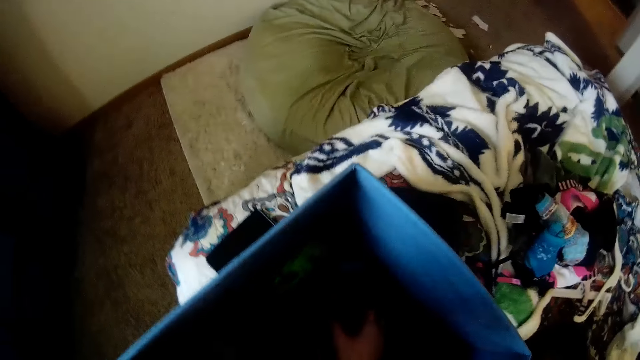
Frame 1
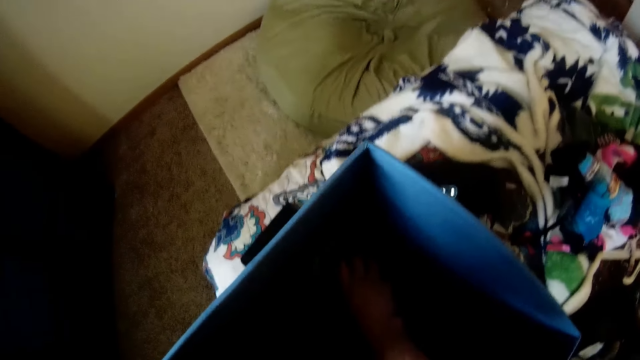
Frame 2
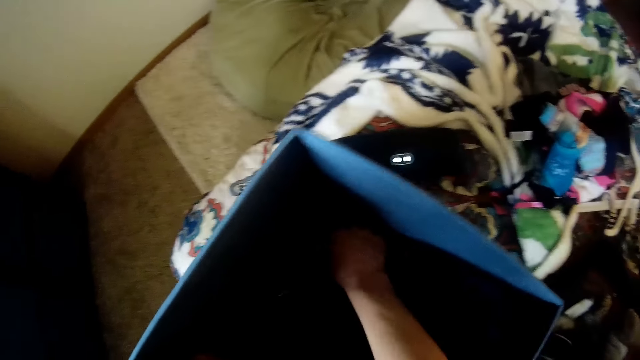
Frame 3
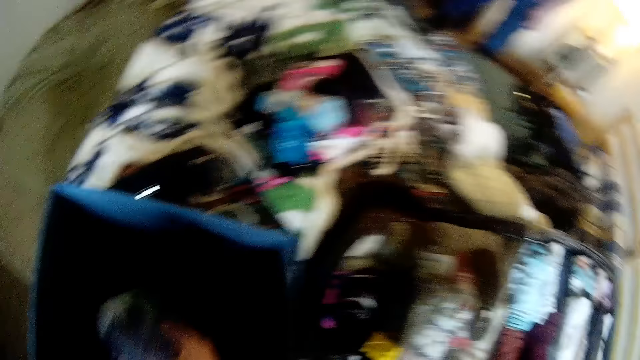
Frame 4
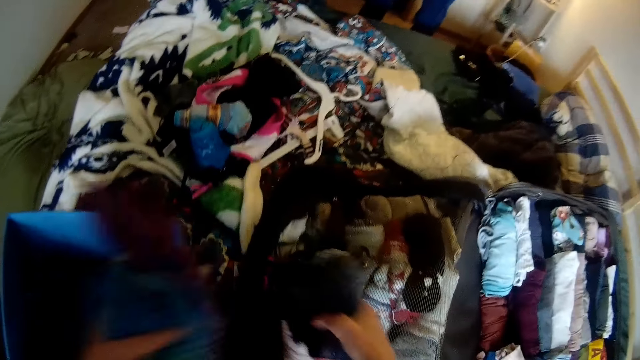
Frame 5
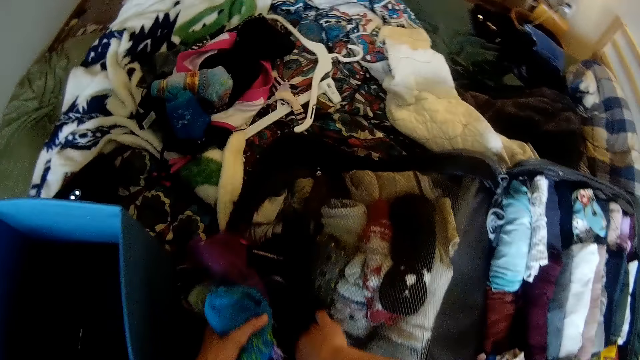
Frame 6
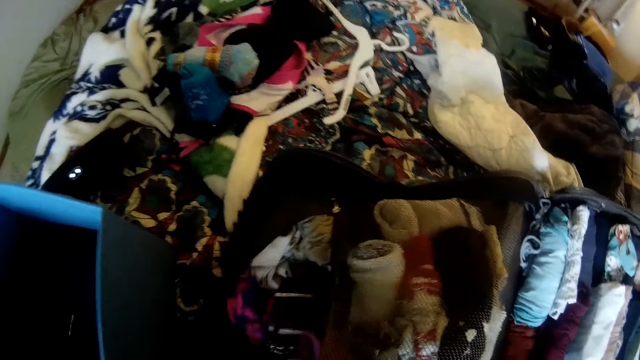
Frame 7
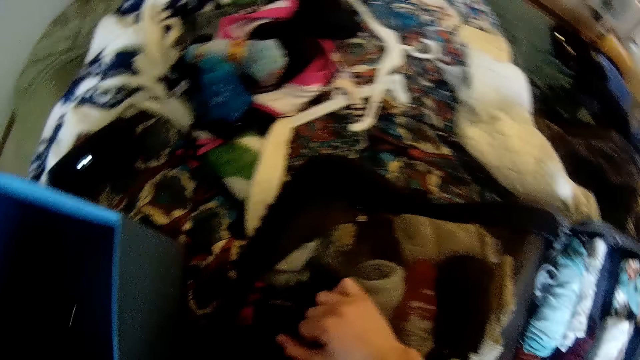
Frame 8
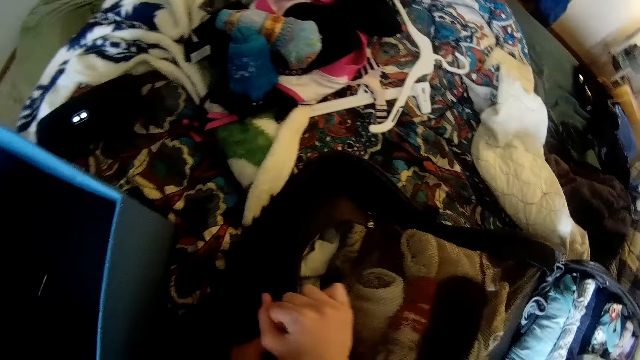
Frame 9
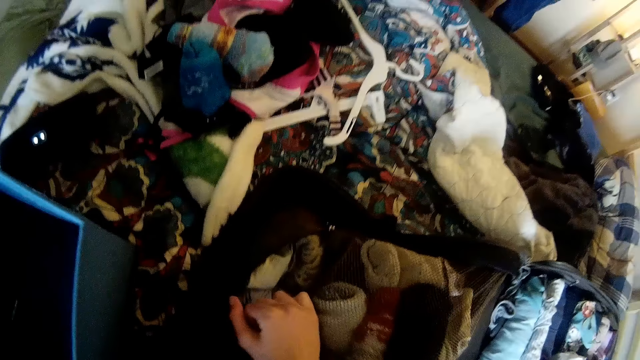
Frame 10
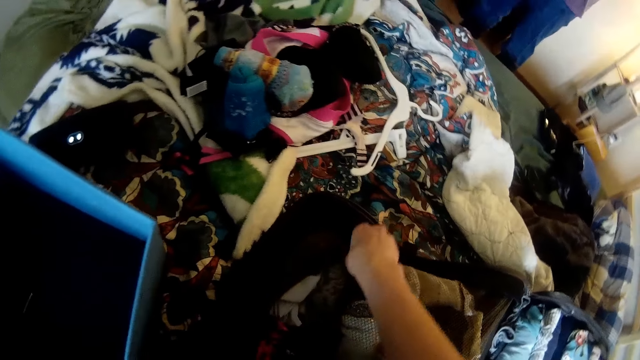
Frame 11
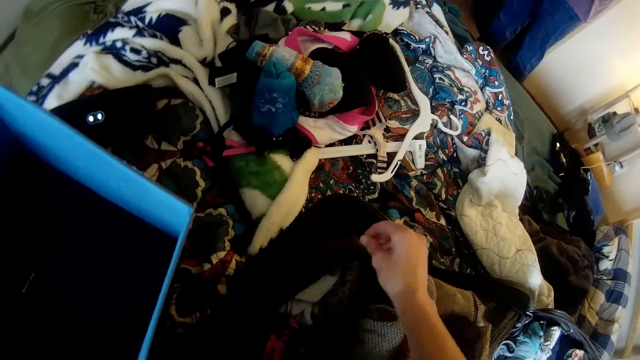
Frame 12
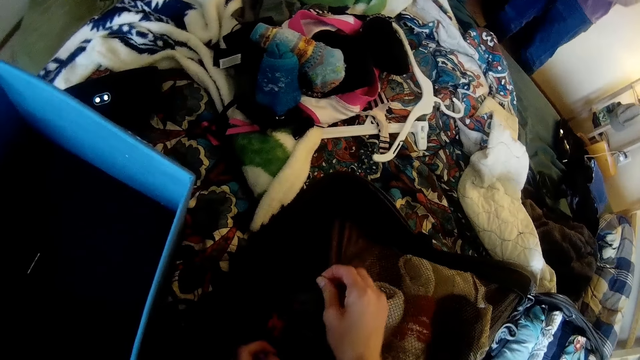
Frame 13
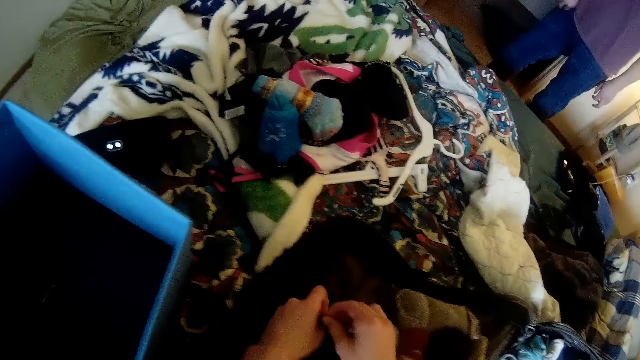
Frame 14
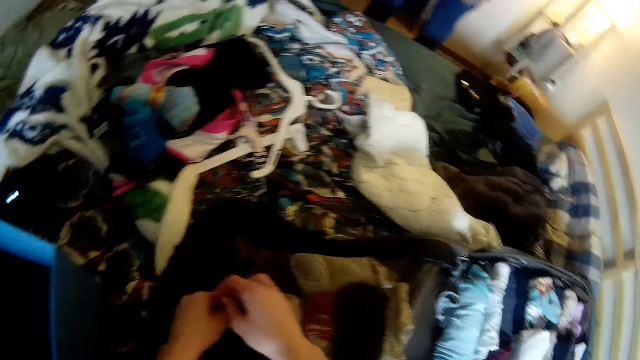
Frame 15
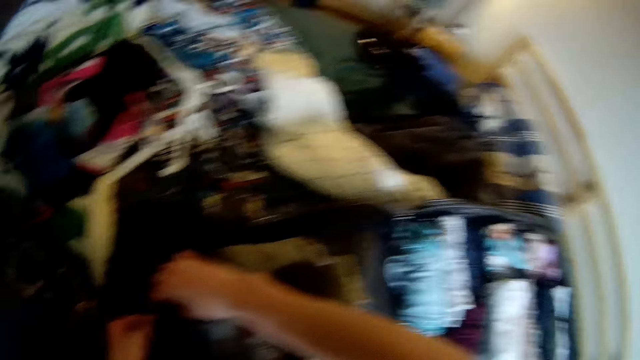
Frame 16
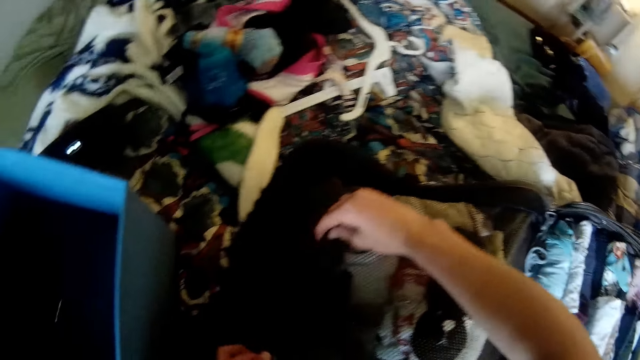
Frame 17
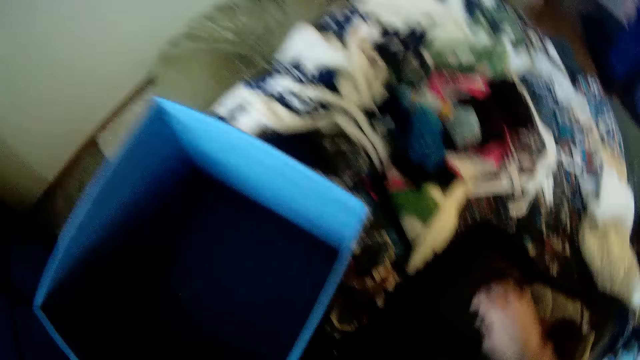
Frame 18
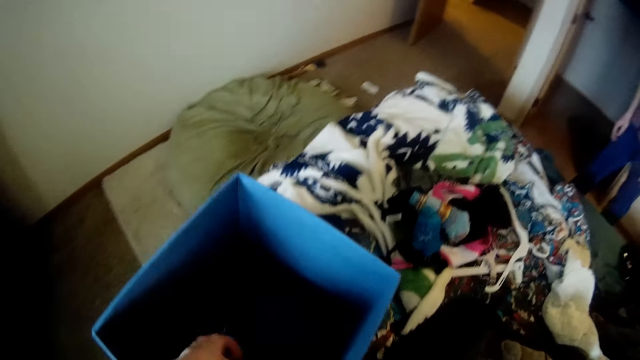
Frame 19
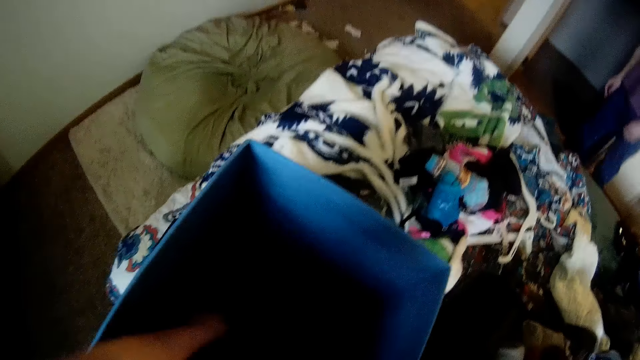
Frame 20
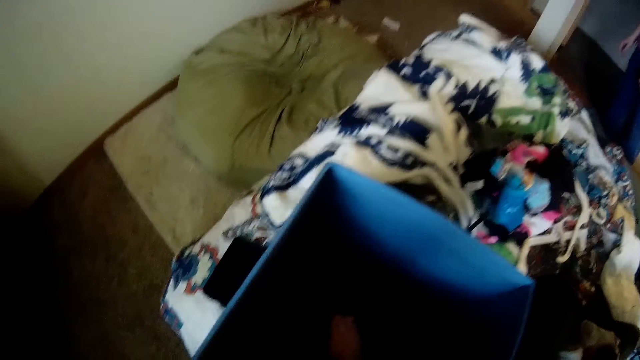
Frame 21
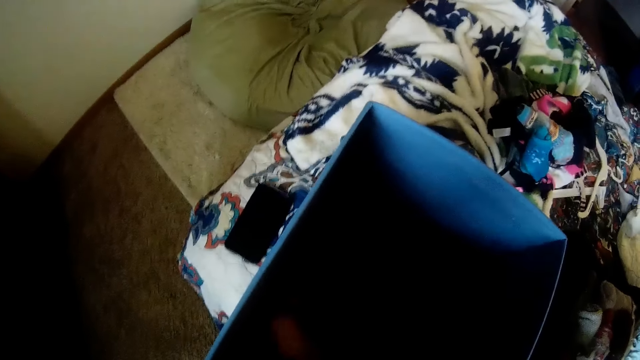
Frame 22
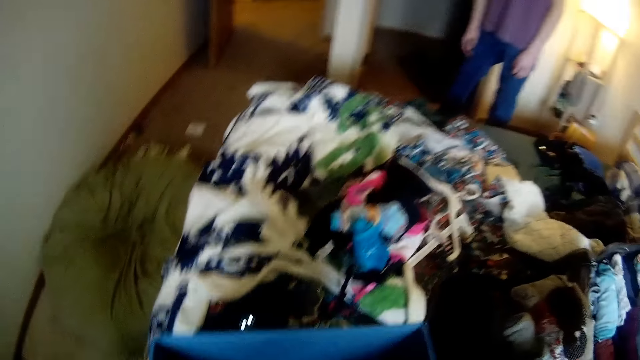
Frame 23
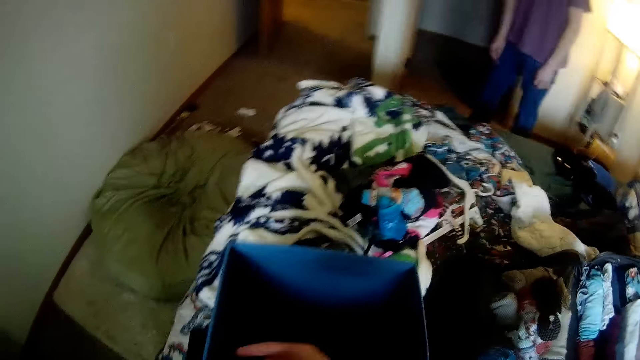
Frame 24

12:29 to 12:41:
The camera wearer takes a cloth from the box with her right hand. She puts the clothes from the box in the luggage compartment. She zips the luggage compartment. She takes dirt in the box.

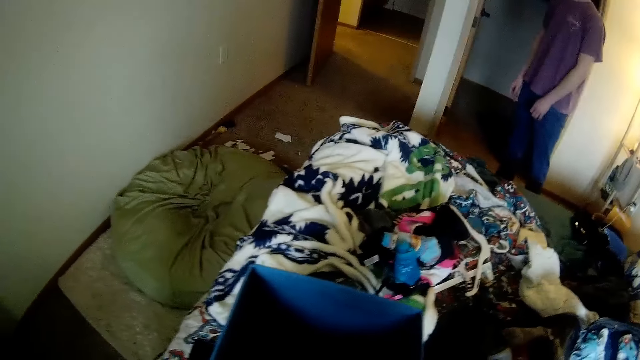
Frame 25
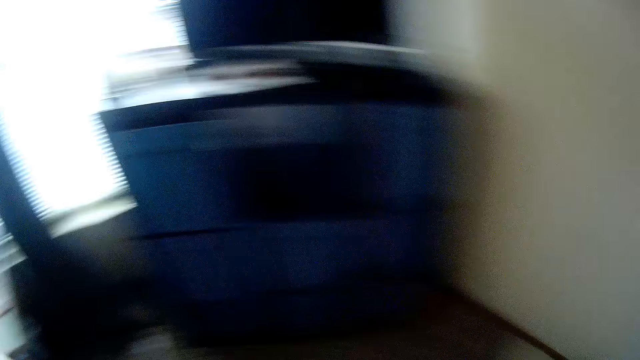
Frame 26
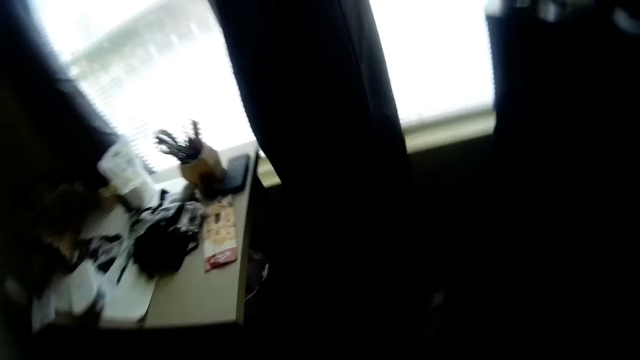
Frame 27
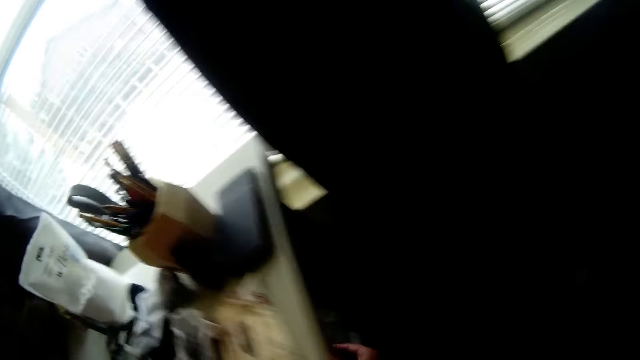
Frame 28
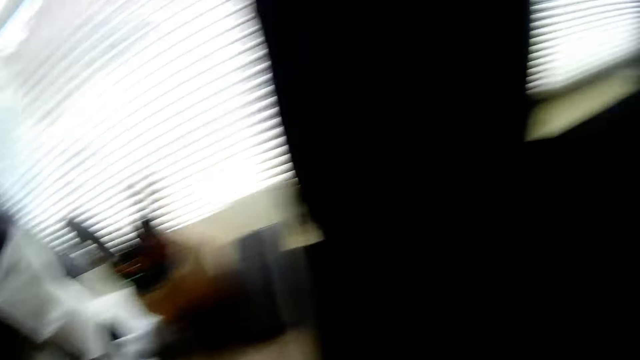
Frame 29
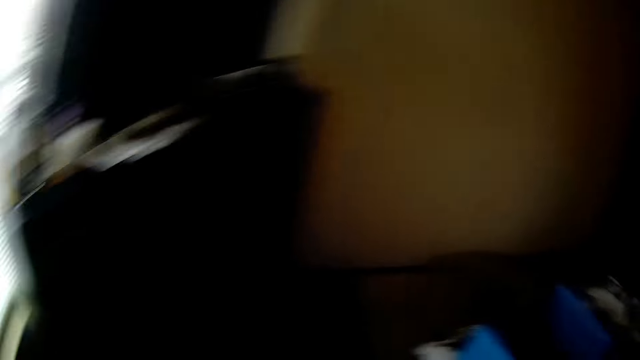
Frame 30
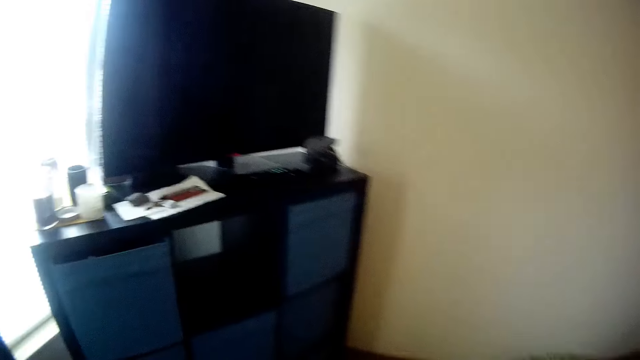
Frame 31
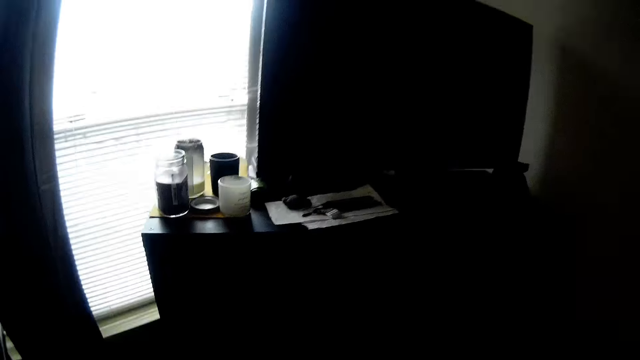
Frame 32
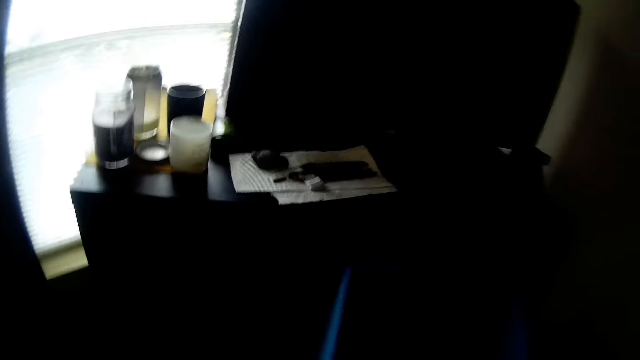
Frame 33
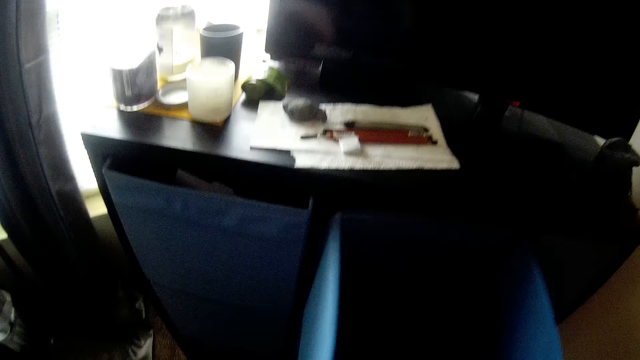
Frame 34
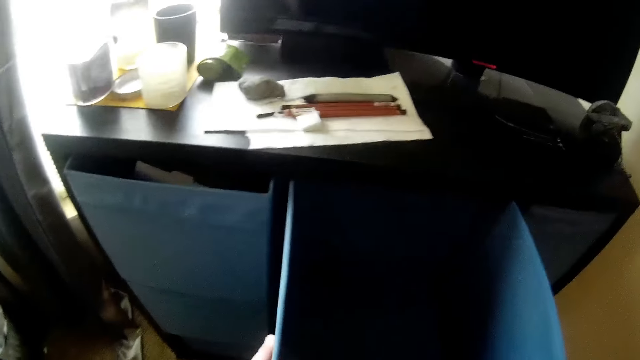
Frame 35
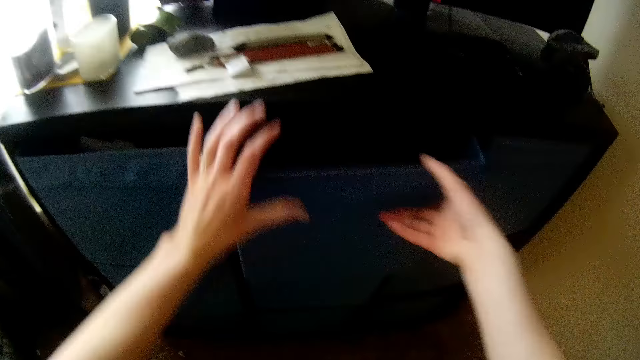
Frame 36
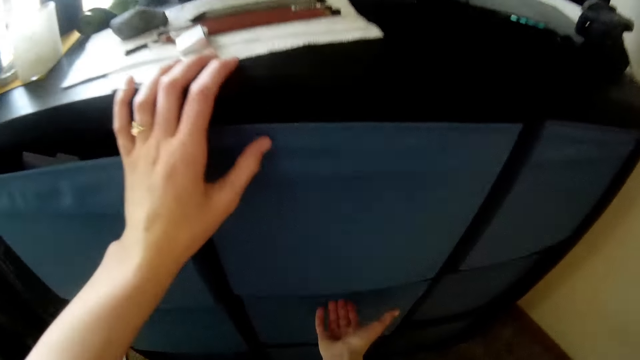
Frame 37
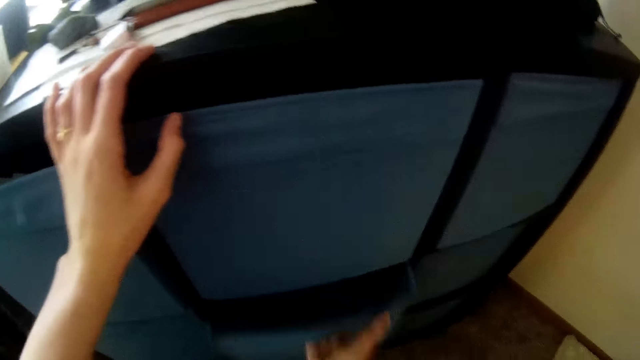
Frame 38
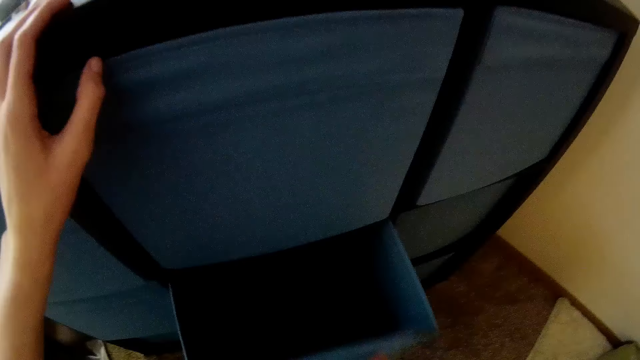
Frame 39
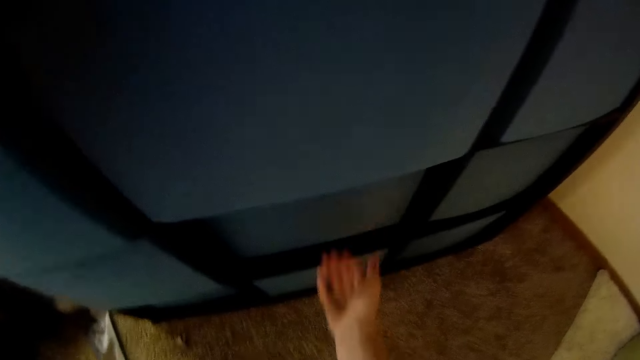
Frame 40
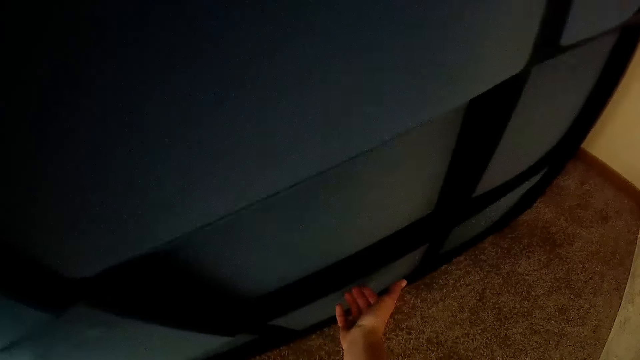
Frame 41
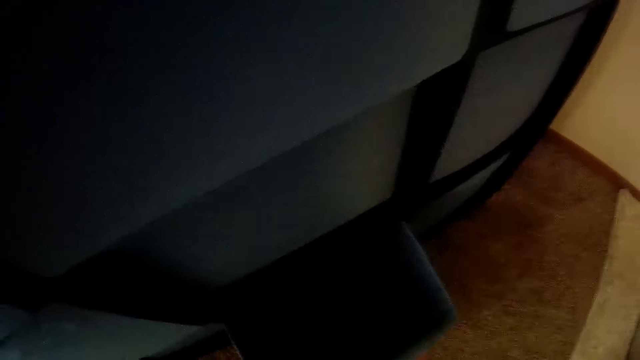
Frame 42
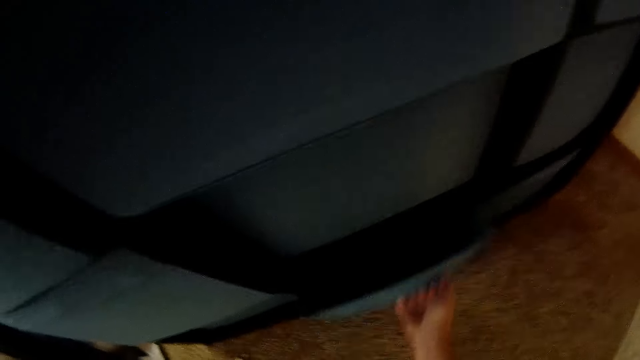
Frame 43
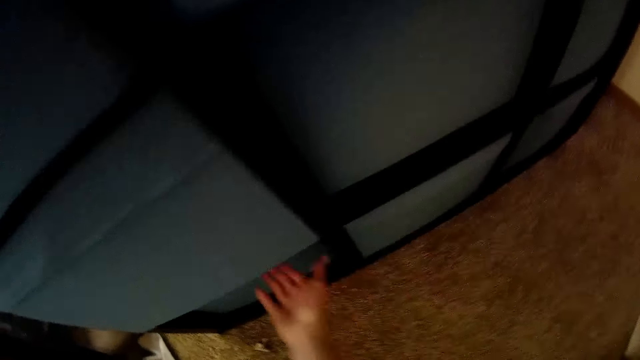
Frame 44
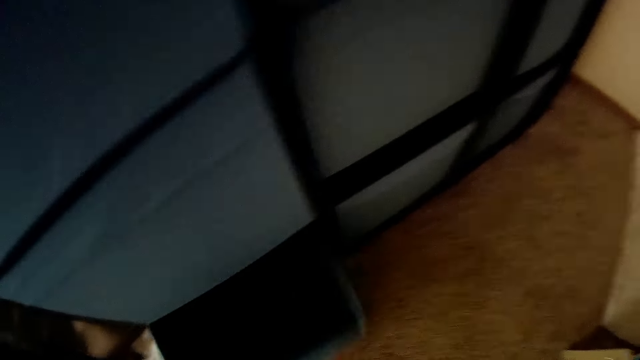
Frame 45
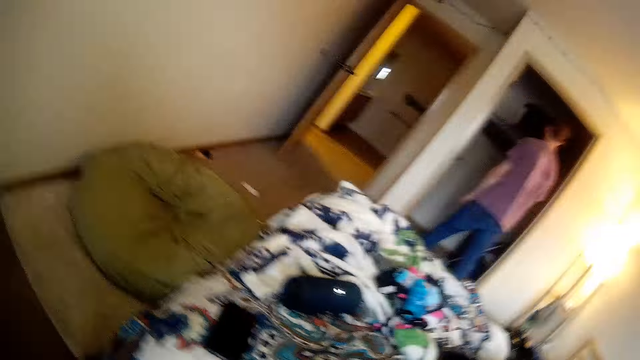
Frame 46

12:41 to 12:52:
The camera wearer turns around. She puts the dirt in the waste bin. She places the box back on the rack or cabinet. She pulls a box from the rack with her right hand. She pushes the box back with her right hand. She pulls a box from the rack with her right hand. She pushes the box back with her right hand. She pulls a box from the rack with her right hand.
